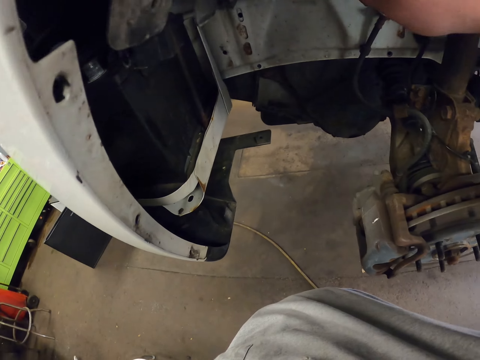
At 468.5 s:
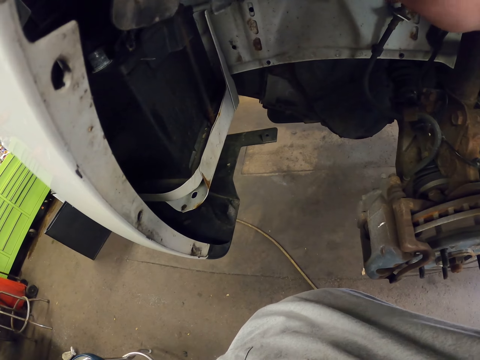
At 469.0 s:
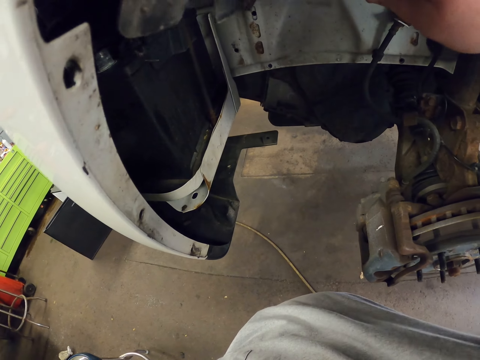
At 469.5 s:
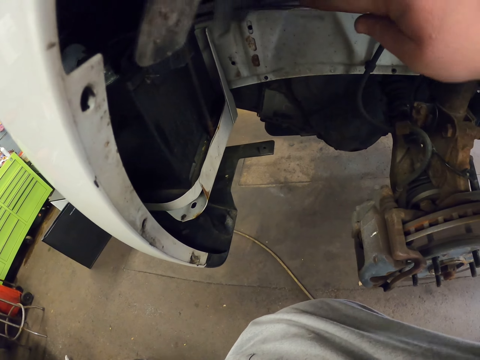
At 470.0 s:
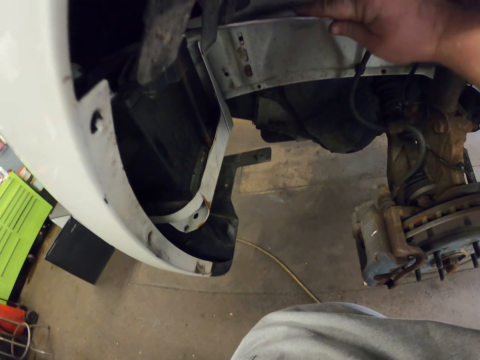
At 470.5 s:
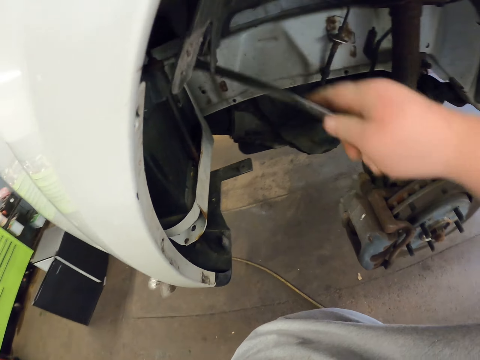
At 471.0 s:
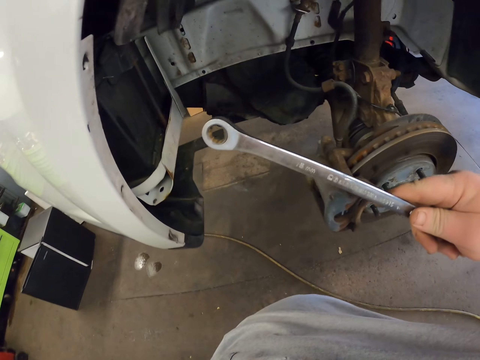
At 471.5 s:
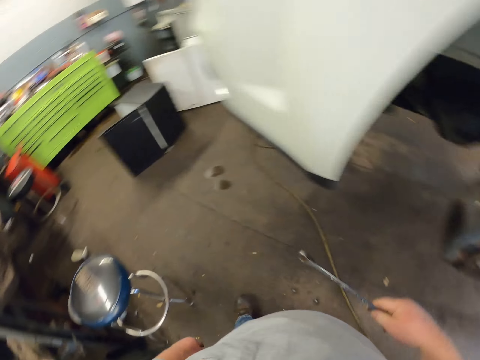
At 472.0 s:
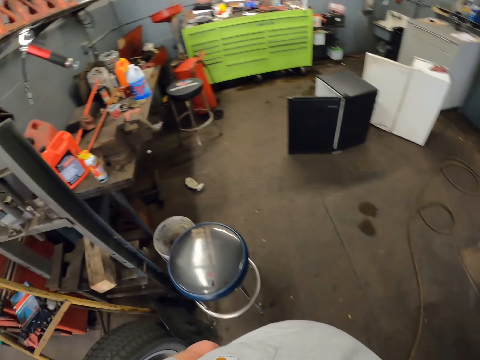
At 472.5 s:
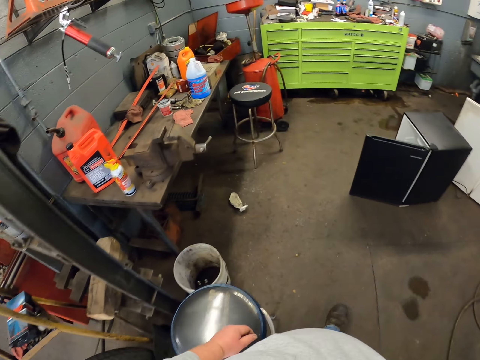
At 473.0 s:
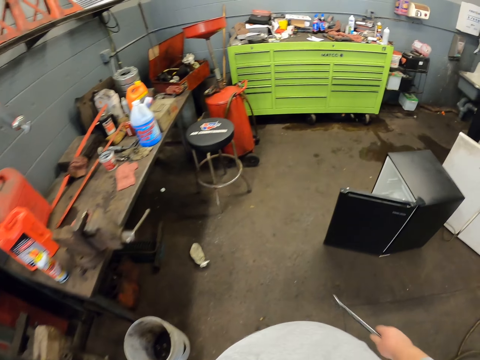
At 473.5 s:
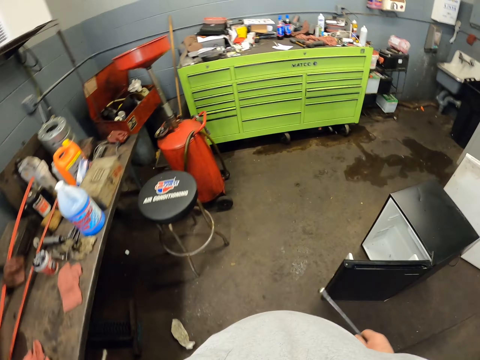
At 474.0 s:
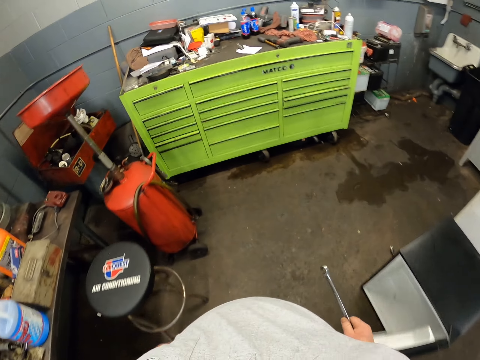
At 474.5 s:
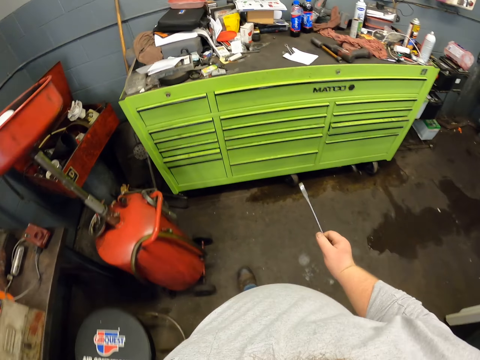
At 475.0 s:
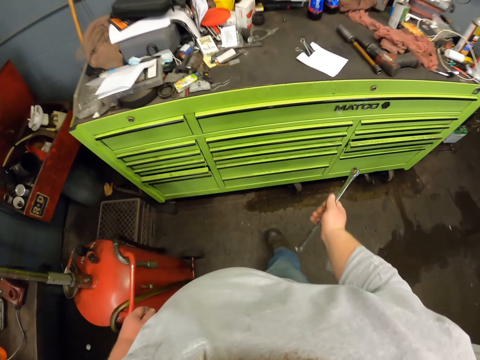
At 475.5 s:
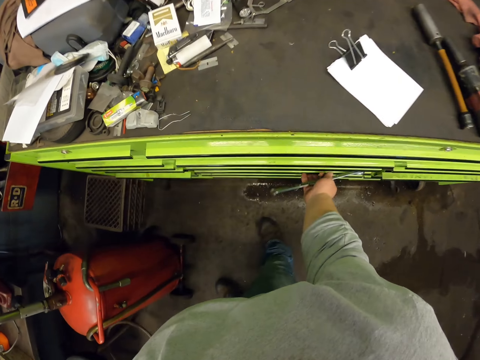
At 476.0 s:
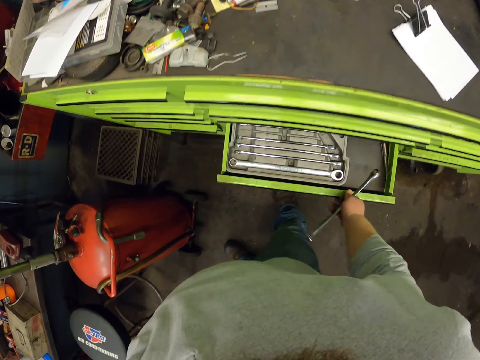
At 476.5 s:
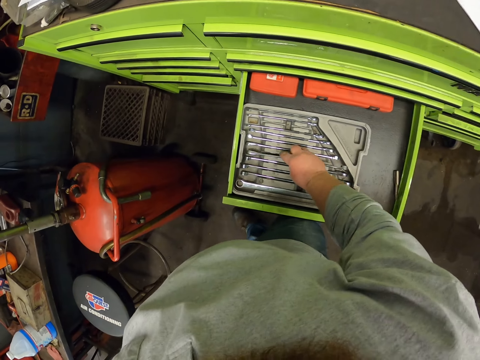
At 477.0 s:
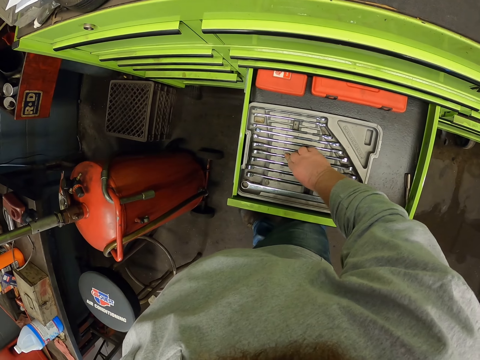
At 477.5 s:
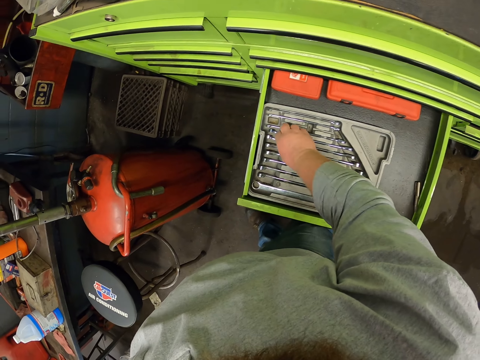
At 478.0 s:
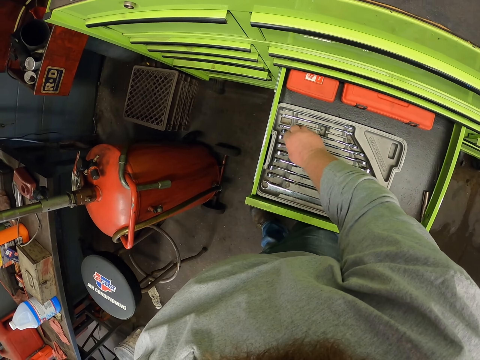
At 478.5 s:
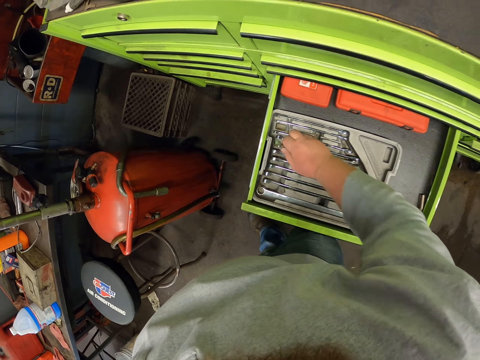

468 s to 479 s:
The camera wearer fixes the car part with a spanner. They walk to the toolbox. They open the drawer. They put the spanner in the drawer. They pick up a spanner.

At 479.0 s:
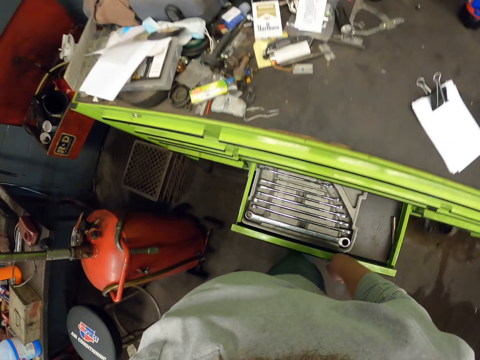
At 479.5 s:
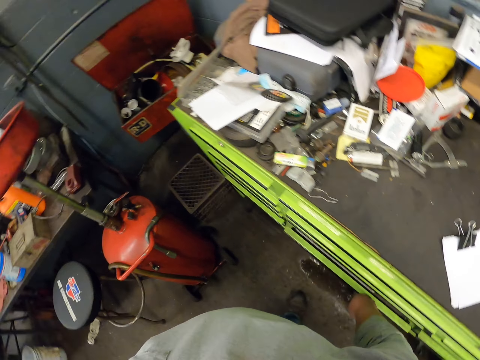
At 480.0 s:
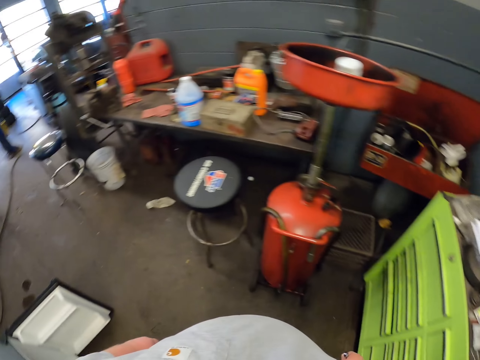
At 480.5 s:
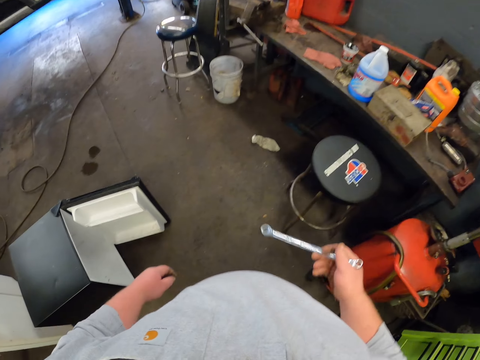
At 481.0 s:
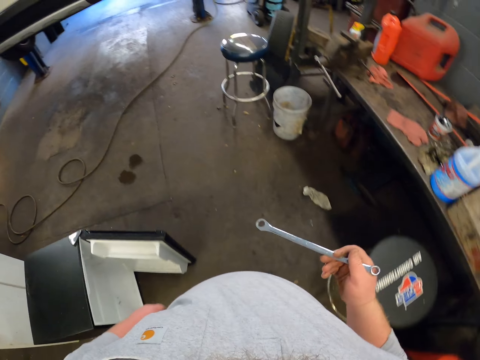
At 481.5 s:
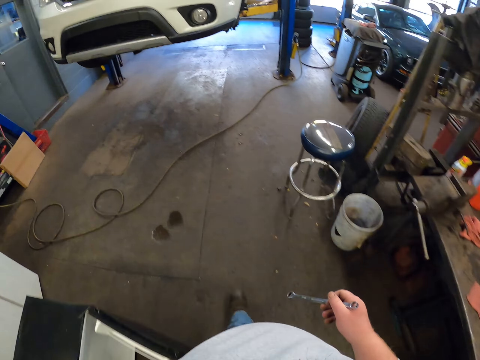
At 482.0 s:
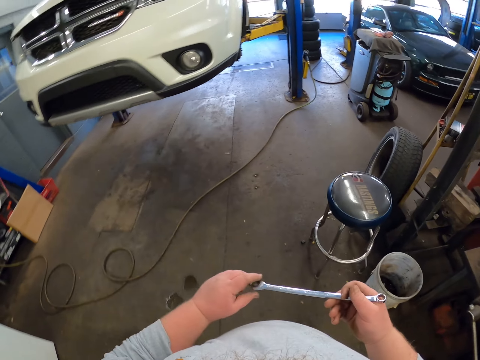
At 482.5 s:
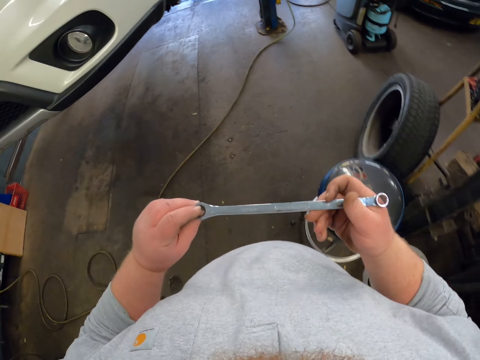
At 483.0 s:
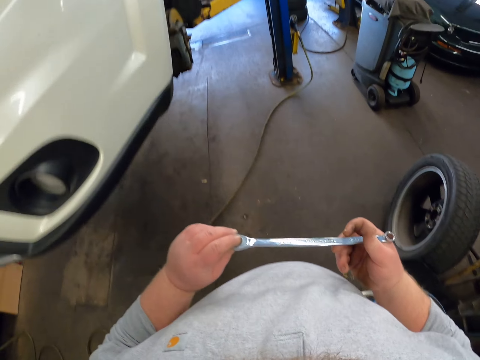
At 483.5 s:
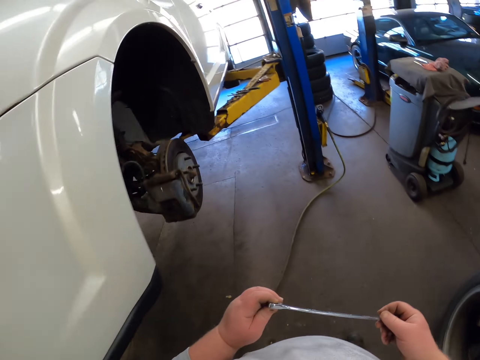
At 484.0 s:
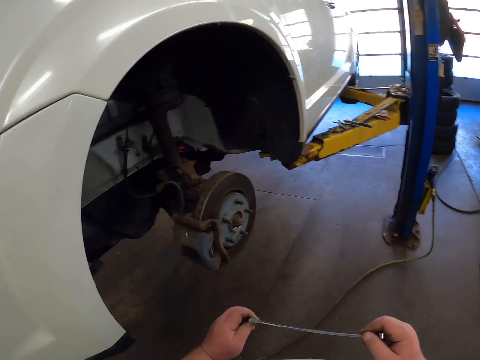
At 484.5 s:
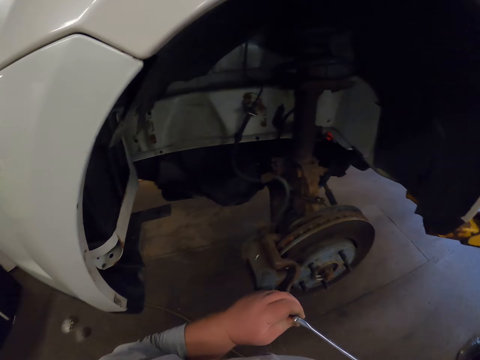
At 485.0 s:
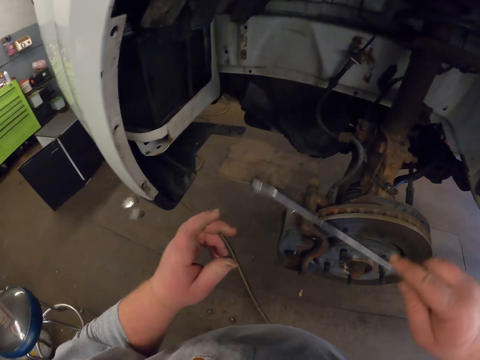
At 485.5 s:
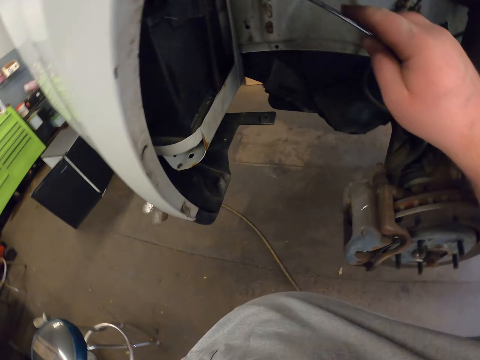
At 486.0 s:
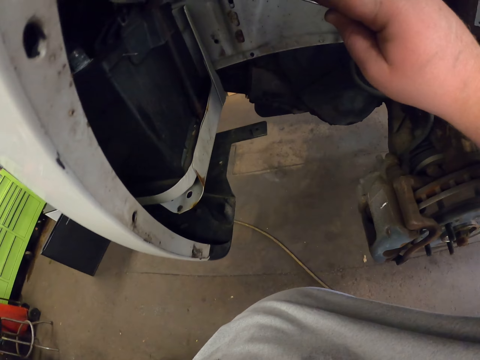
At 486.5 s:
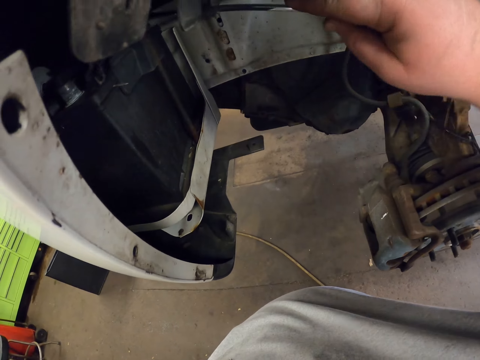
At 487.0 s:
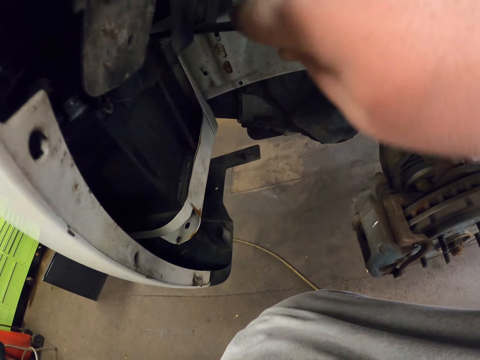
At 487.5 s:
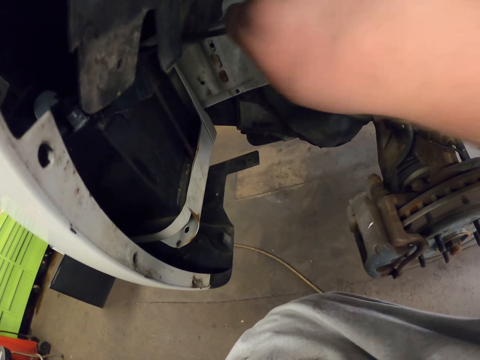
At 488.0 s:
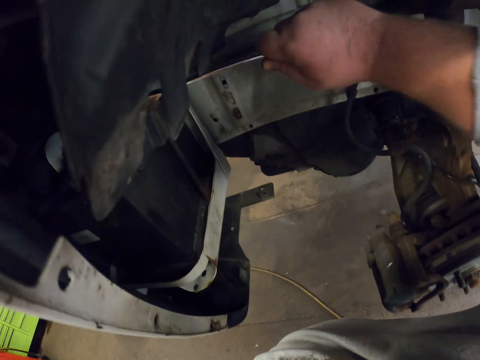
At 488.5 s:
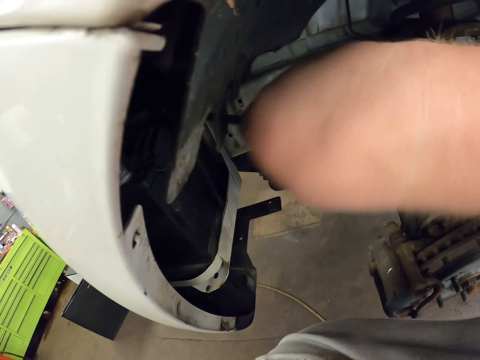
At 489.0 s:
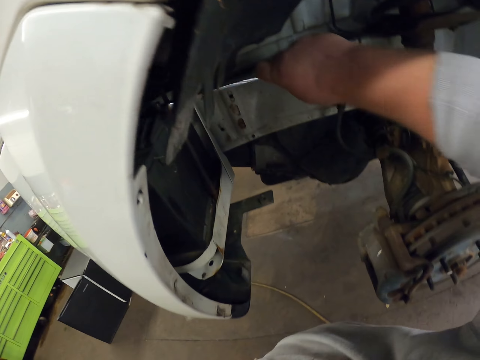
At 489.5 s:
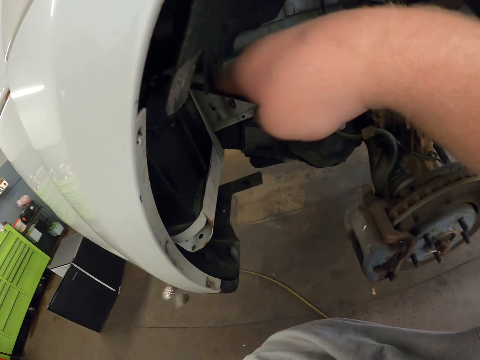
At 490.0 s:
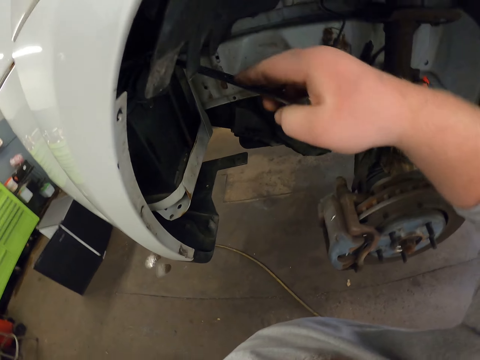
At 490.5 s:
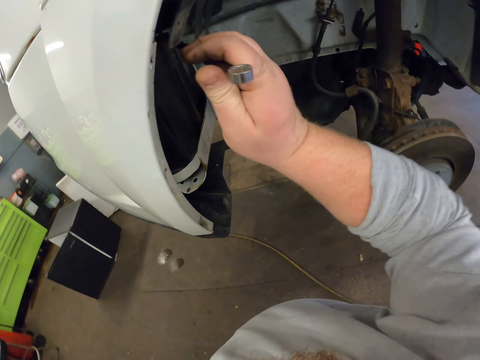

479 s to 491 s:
The camera wearer closes the drawer. They walk to the car. They move towards the spanner. They touch the spanner. They fix the car part with the spanner. They unfasten the nut with the spanner.

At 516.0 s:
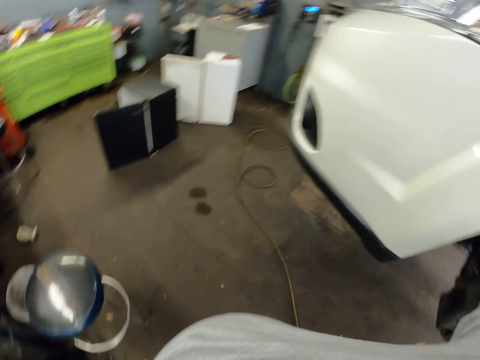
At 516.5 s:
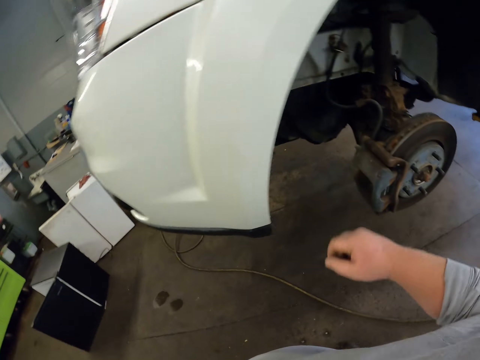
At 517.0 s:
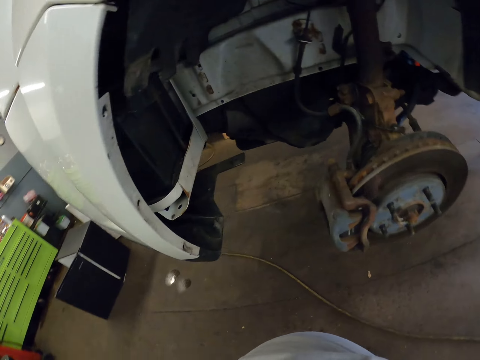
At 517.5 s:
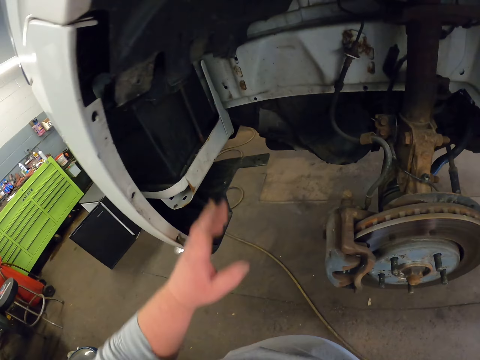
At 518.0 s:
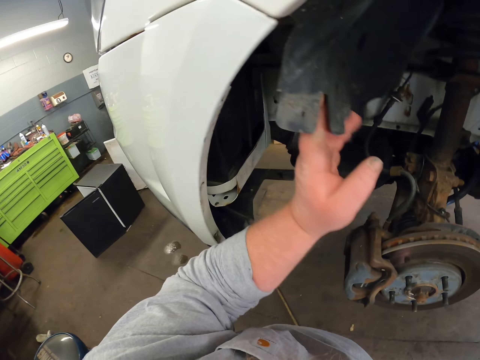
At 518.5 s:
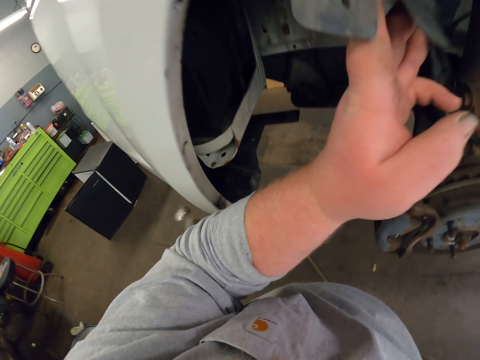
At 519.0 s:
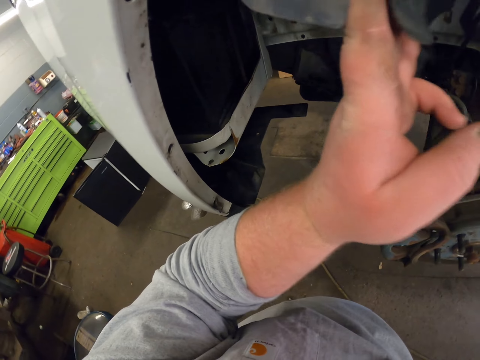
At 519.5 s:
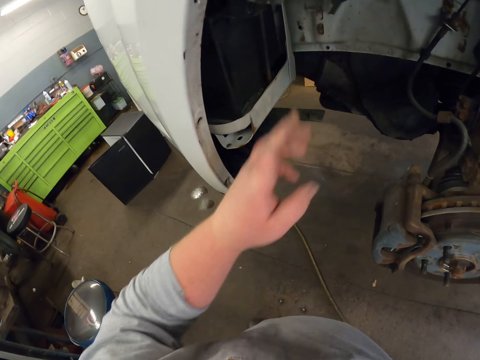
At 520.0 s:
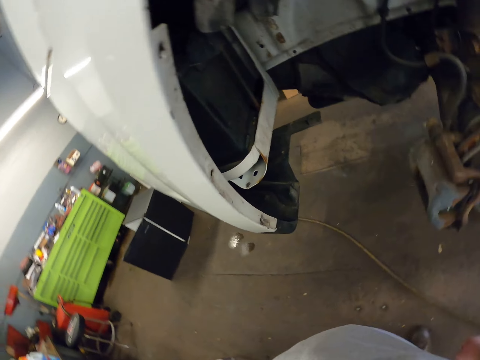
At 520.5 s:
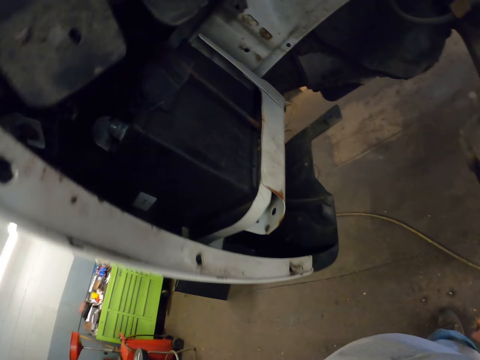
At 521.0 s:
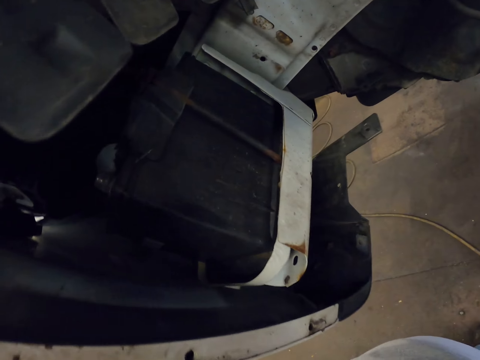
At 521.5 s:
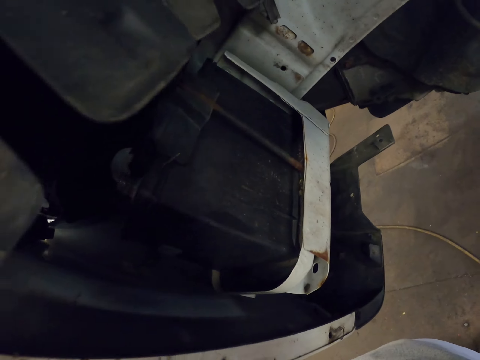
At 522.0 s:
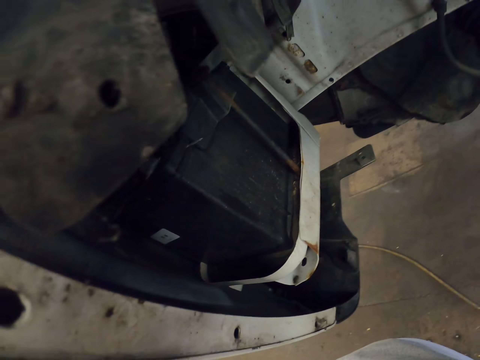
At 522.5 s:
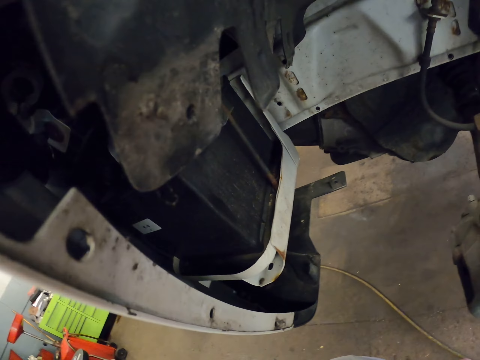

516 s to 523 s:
The camera wearer moves the mudguard. They look inside the bonnet.
